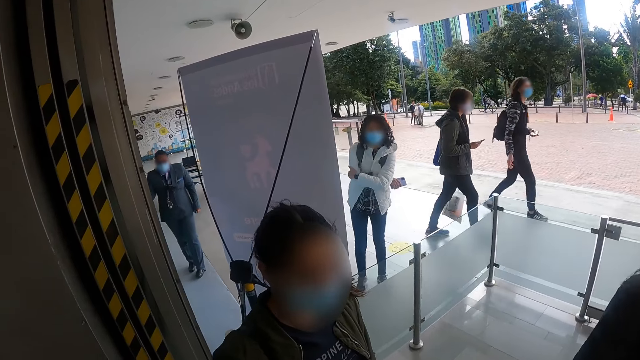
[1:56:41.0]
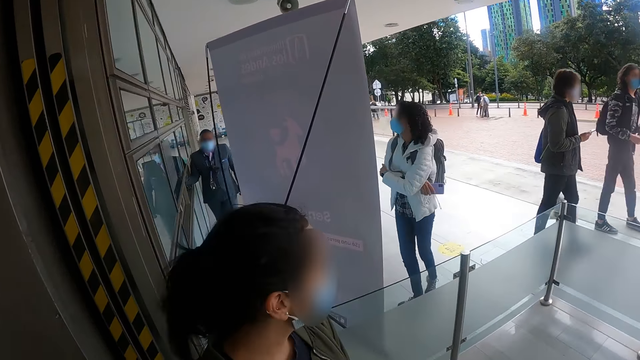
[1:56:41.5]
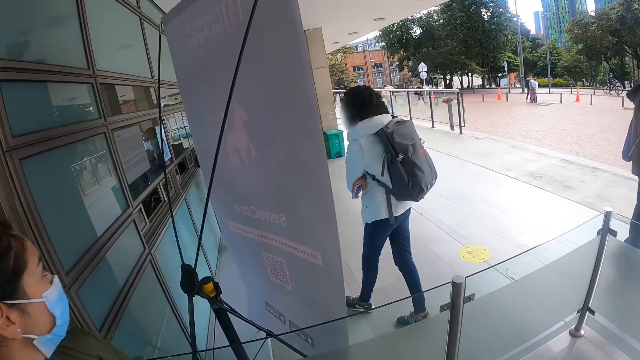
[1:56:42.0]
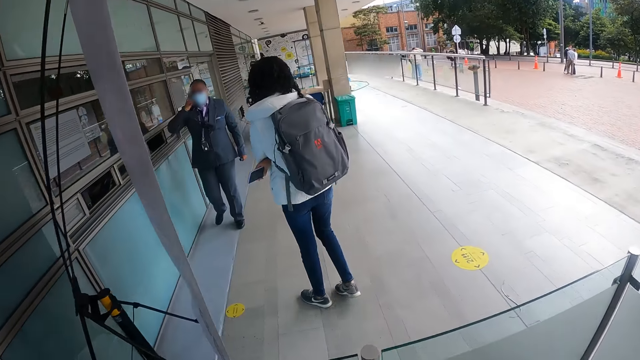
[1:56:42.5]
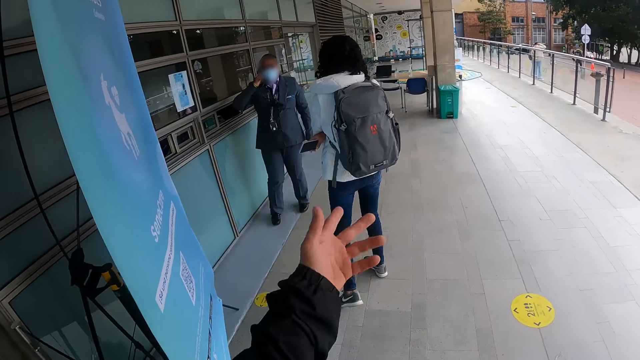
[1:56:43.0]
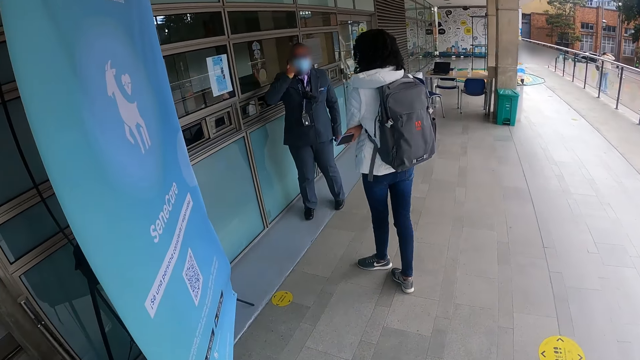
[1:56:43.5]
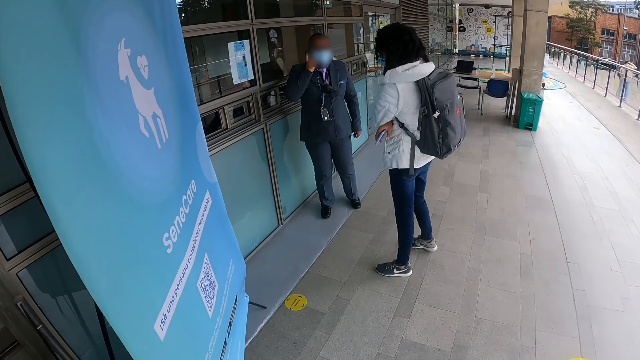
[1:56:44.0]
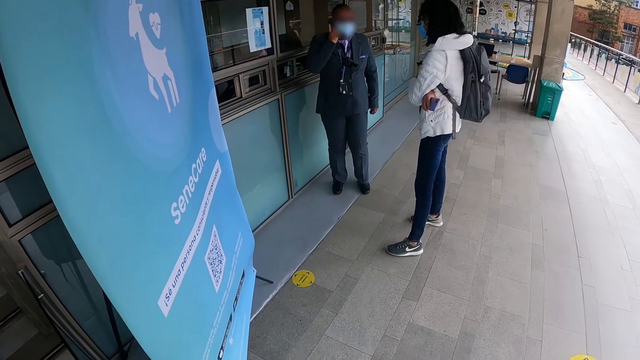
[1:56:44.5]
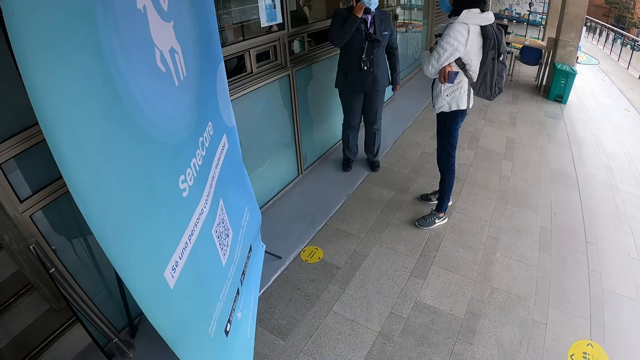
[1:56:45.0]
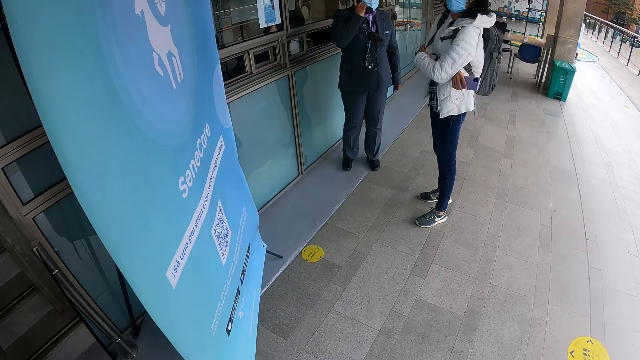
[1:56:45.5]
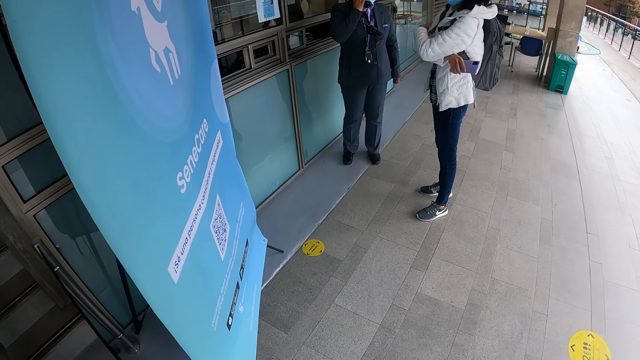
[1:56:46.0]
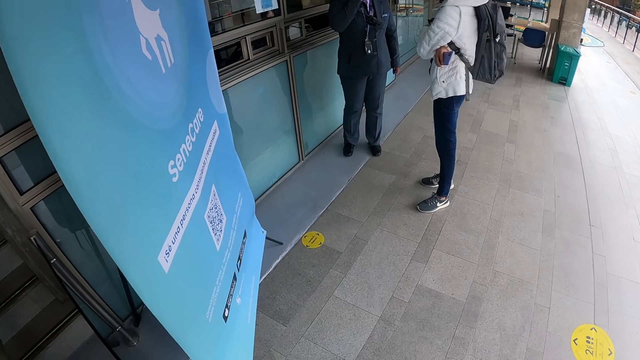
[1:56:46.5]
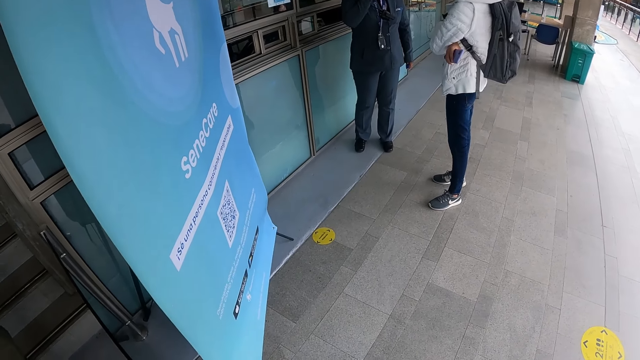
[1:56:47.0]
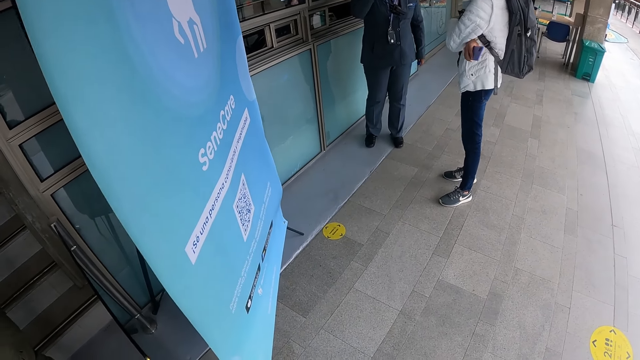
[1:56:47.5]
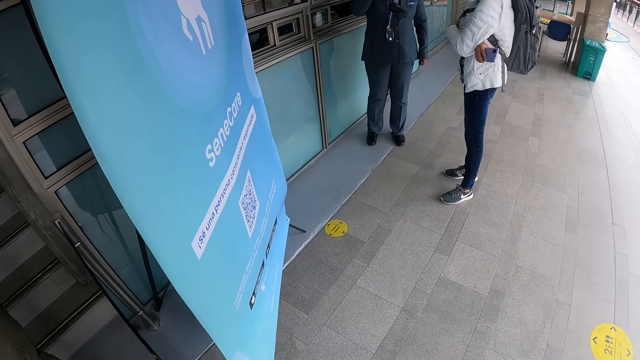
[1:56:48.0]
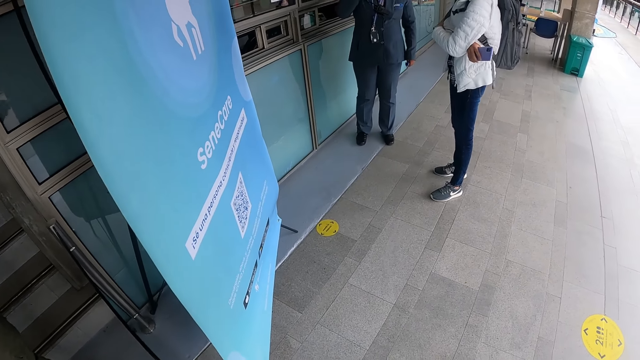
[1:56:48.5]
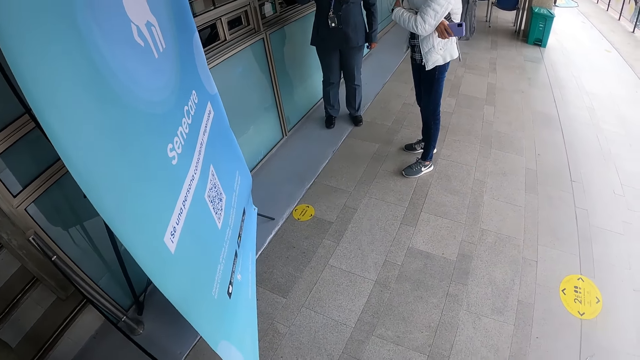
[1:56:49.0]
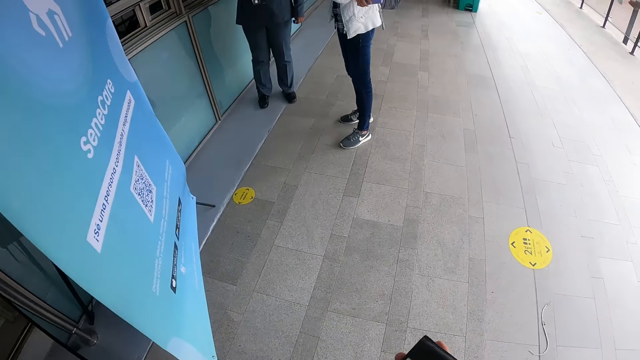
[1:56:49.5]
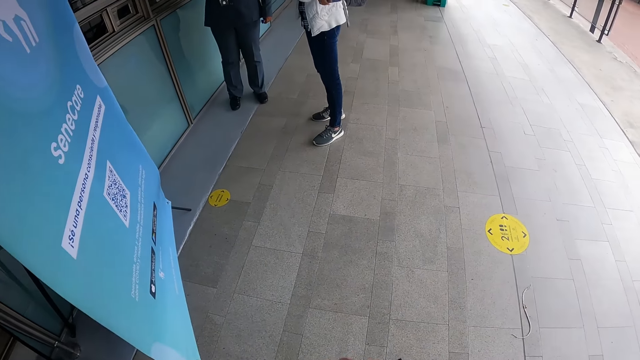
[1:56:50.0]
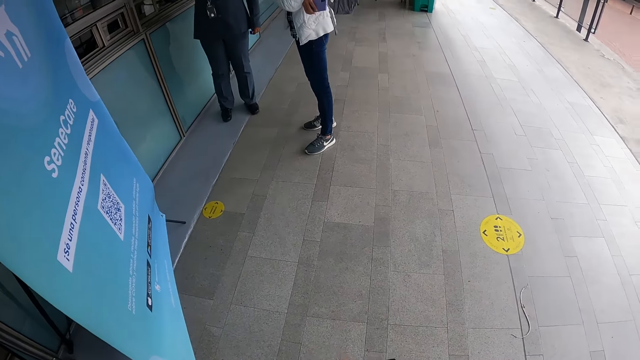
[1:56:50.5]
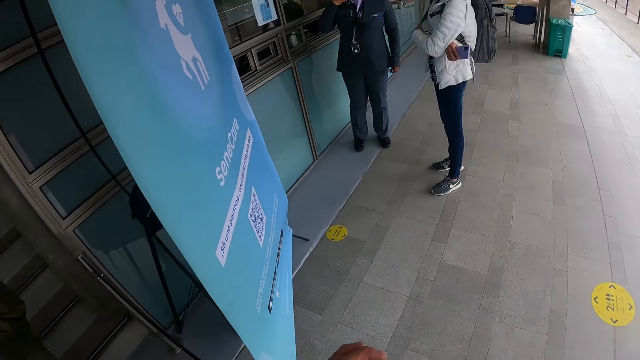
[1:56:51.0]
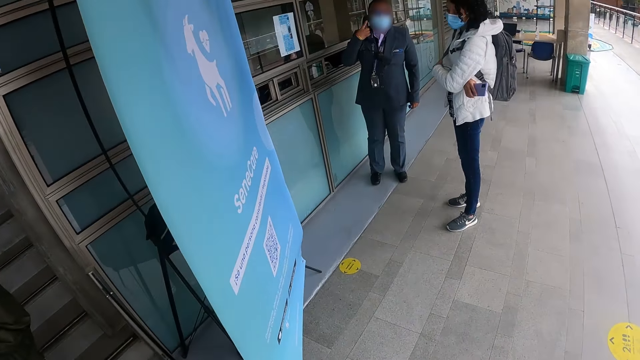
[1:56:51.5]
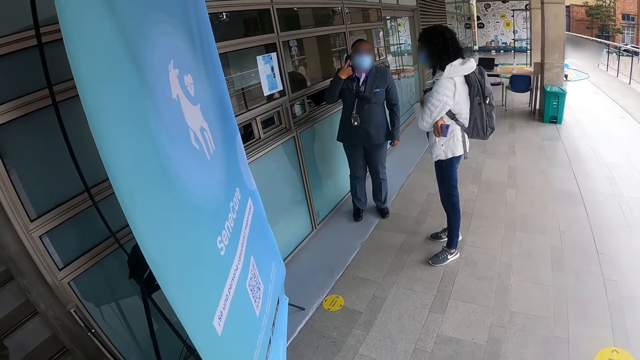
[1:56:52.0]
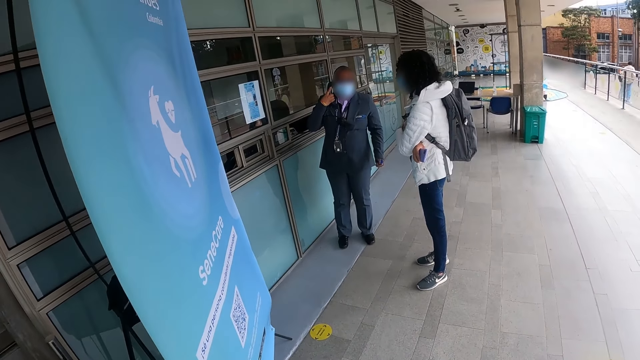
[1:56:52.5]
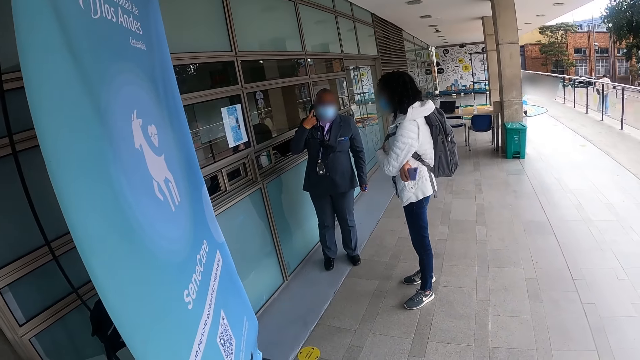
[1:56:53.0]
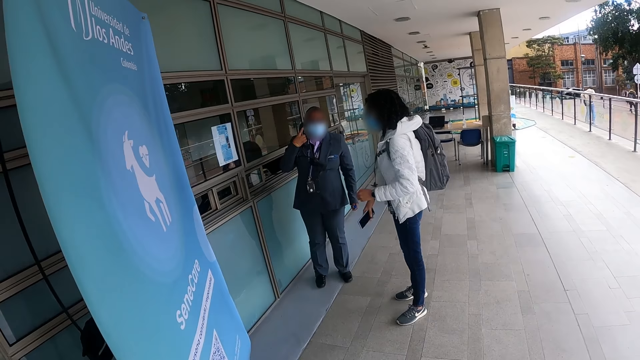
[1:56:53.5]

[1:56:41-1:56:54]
The camera wearer looks around. They walk on the floor and move a hand. They talk to a person. They stare at the floor. They move a hand.

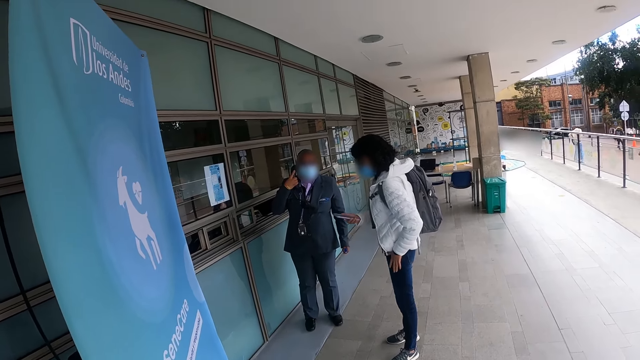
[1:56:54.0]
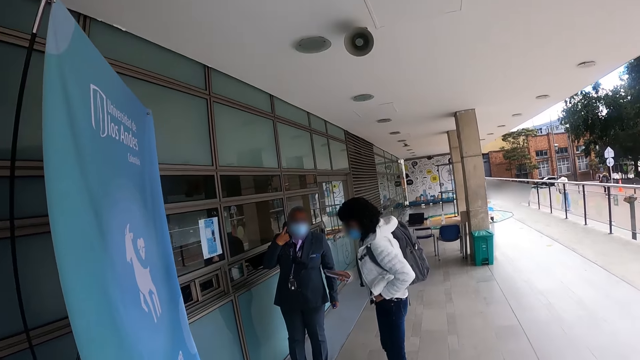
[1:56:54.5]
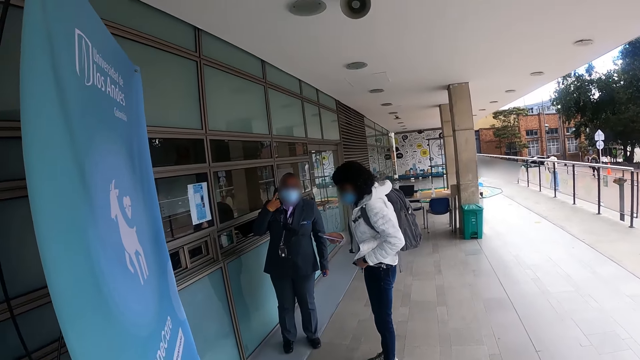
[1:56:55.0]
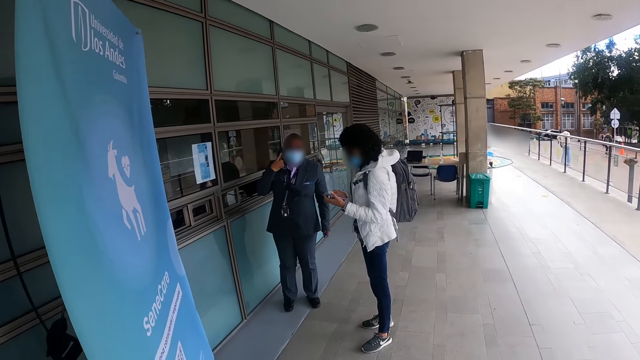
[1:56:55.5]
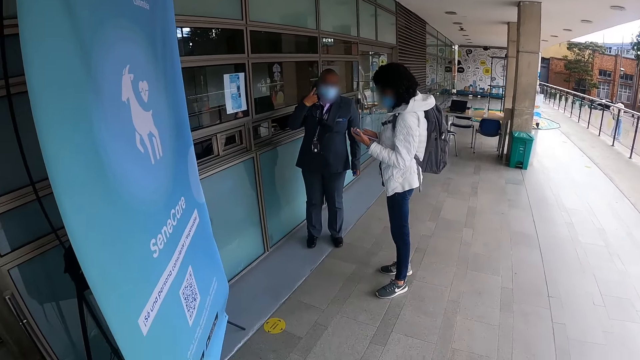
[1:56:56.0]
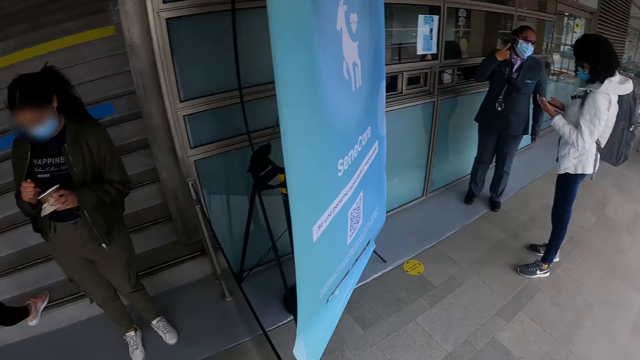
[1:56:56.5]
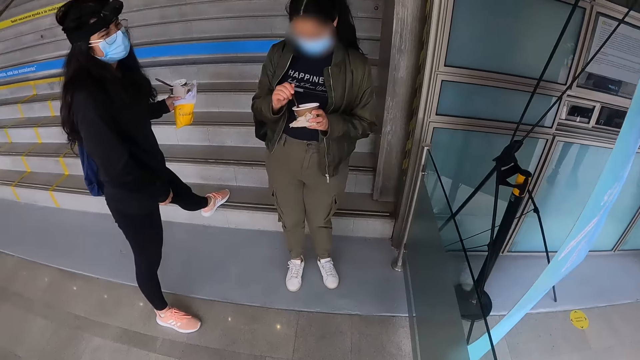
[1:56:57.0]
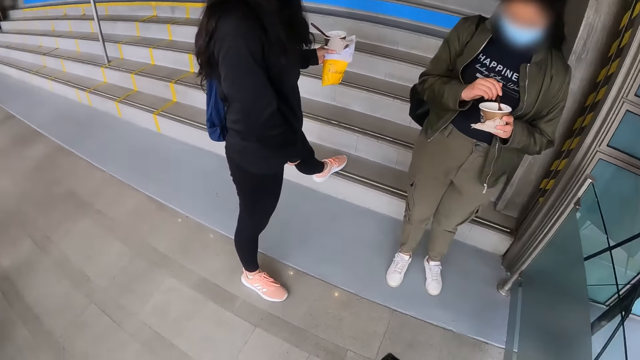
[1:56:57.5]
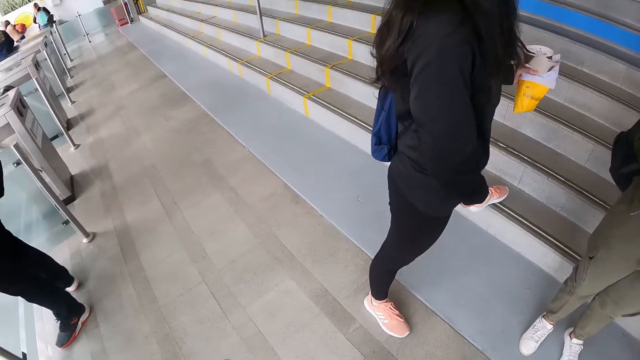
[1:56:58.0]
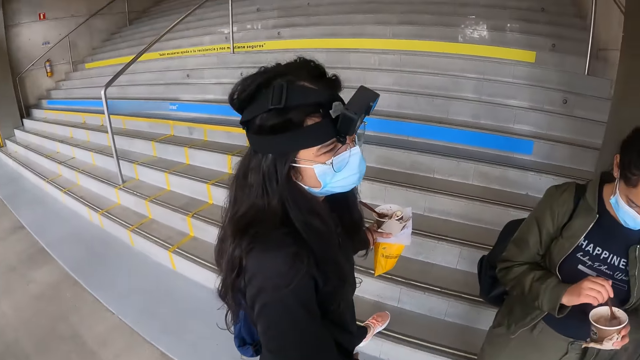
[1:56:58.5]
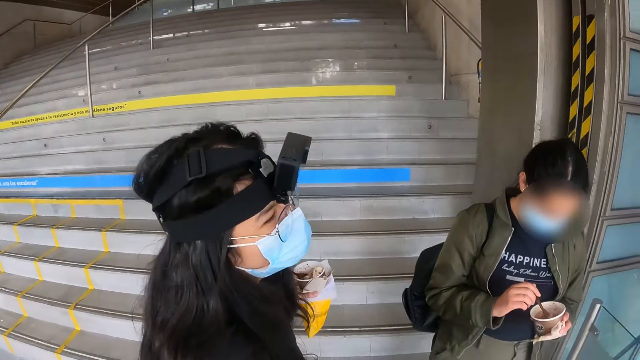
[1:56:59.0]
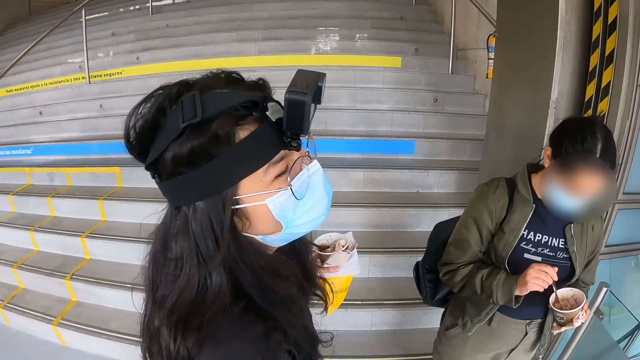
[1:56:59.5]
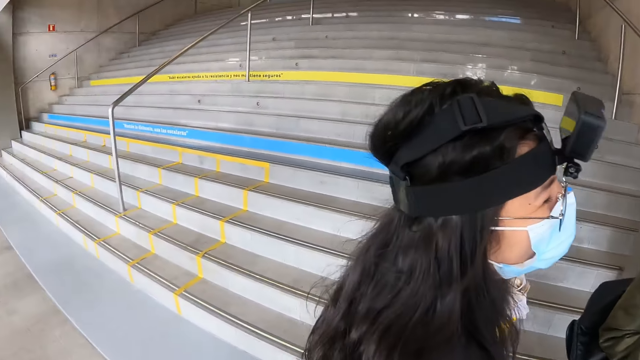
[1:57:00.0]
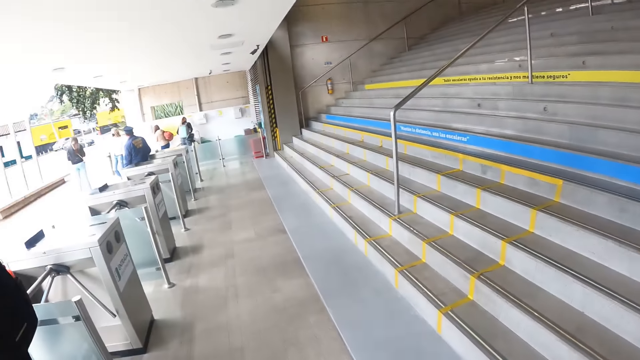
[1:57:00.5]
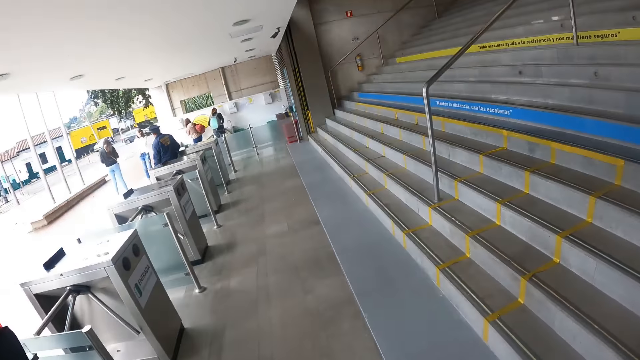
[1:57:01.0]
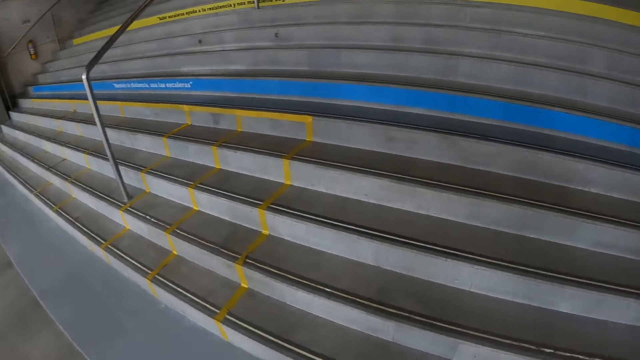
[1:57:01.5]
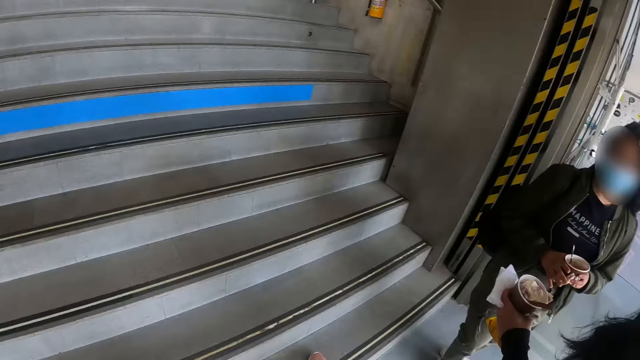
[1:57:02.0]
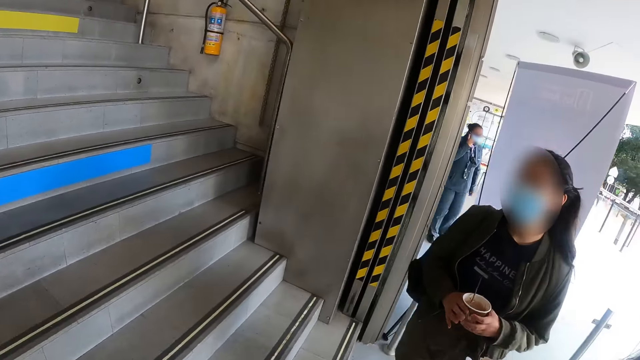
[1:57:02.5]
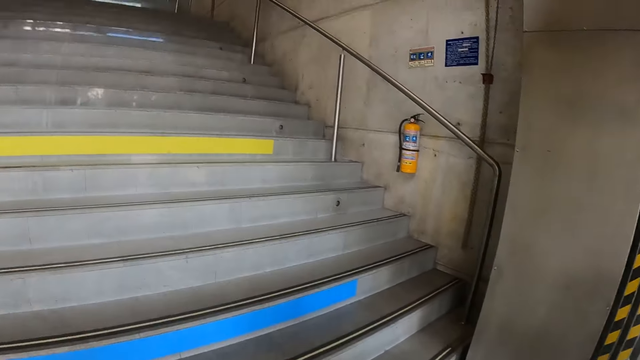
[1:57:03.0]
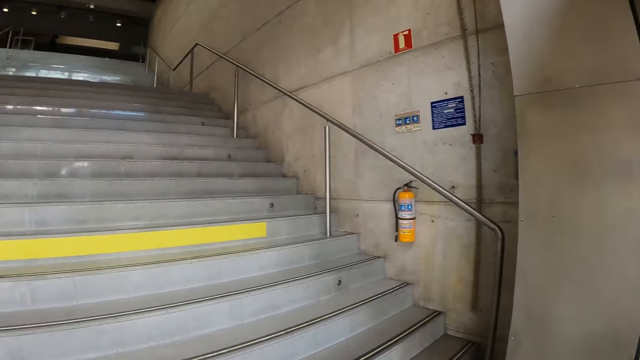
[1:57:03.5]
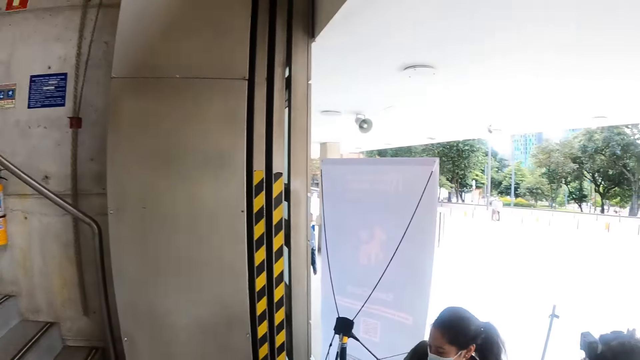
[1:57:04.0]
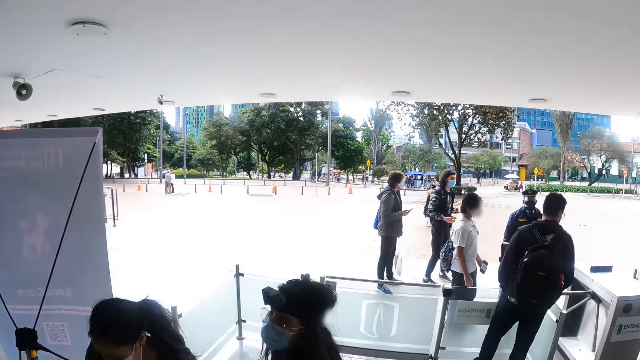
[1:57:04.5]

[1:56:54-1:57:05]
The camera wearer walks on the floor. They look at a woman. They look at the entrance. They look at the stairs. They walk on the stairs and look around.
